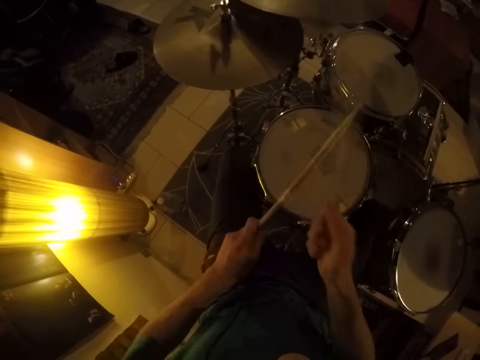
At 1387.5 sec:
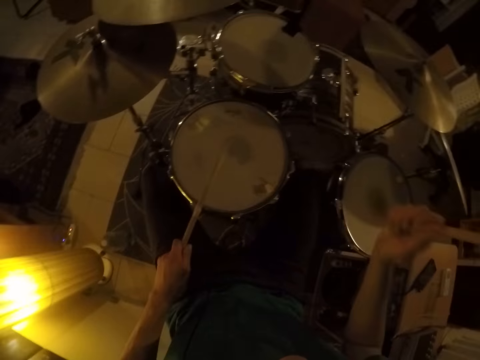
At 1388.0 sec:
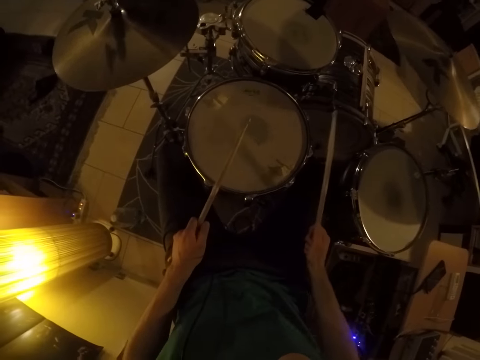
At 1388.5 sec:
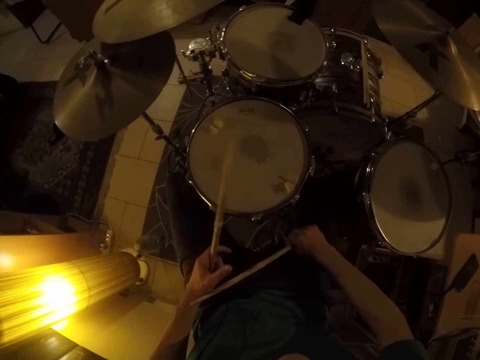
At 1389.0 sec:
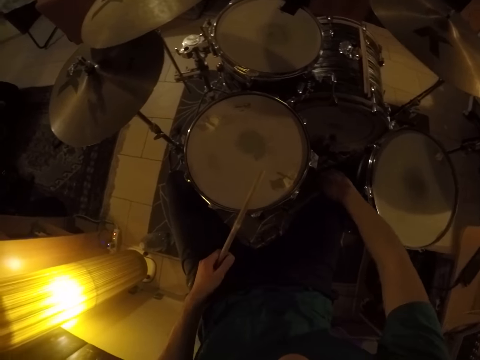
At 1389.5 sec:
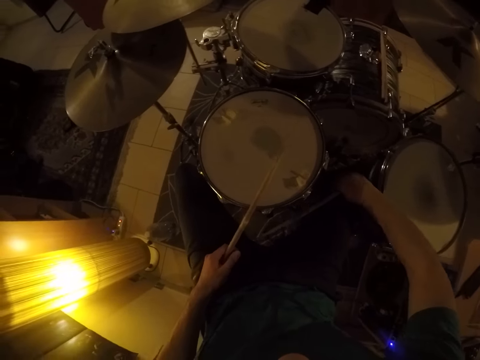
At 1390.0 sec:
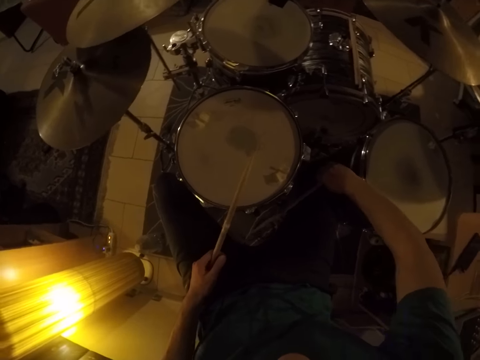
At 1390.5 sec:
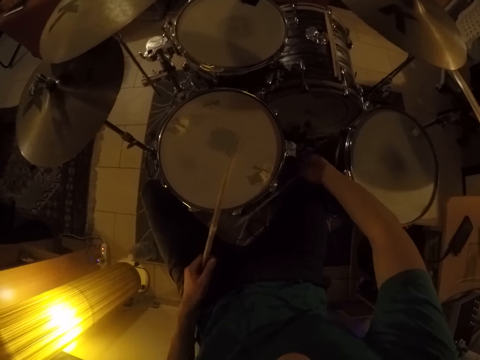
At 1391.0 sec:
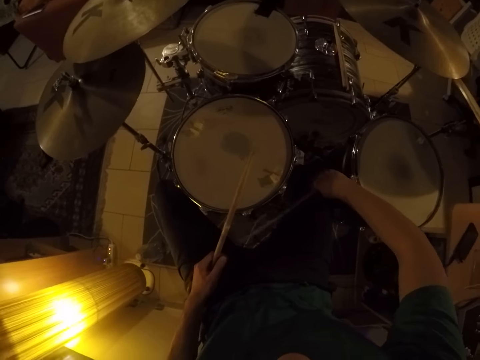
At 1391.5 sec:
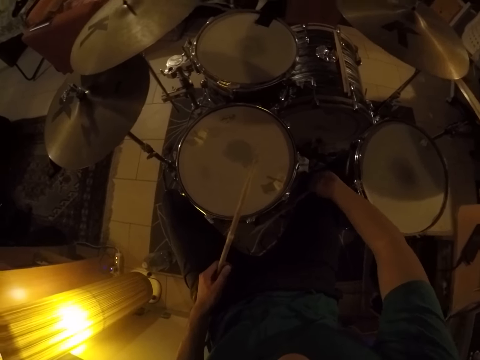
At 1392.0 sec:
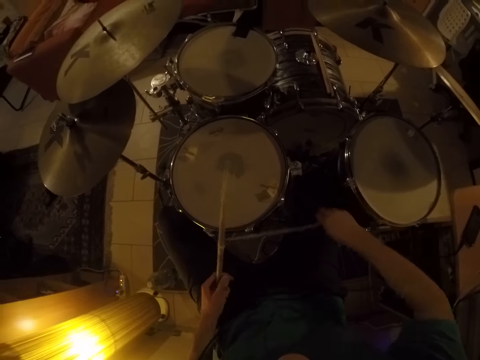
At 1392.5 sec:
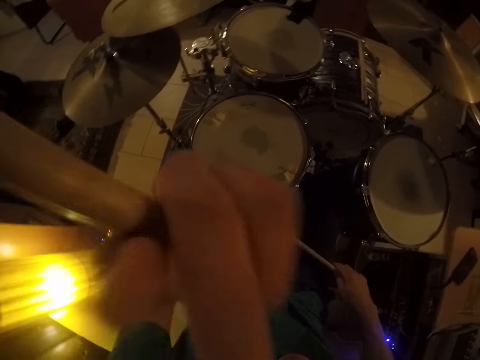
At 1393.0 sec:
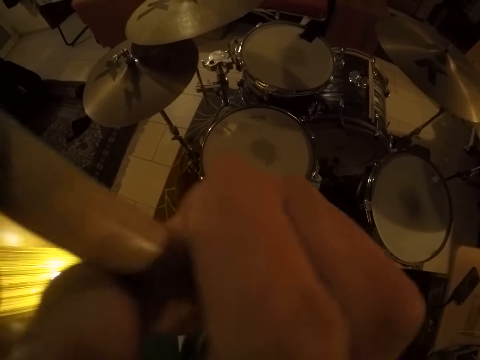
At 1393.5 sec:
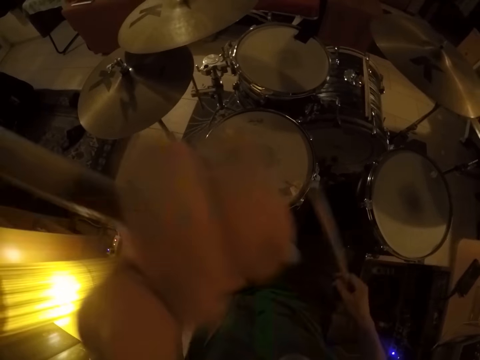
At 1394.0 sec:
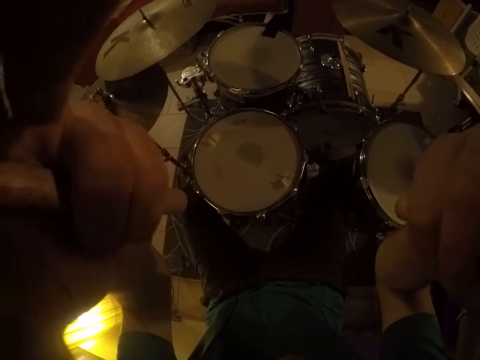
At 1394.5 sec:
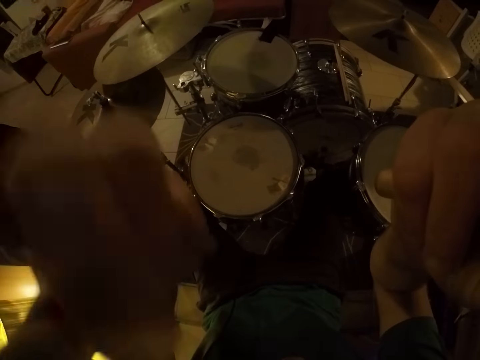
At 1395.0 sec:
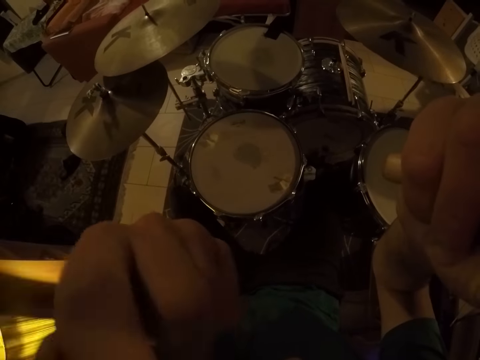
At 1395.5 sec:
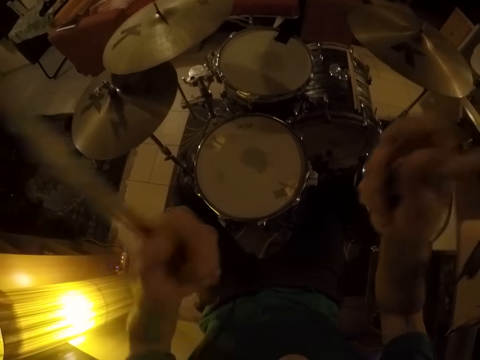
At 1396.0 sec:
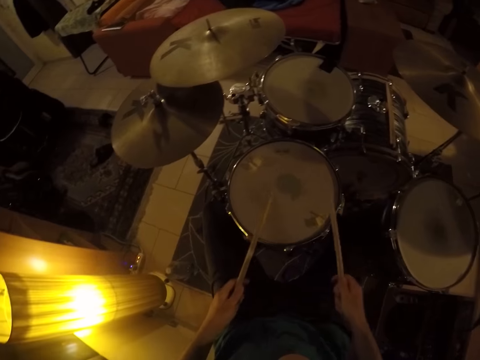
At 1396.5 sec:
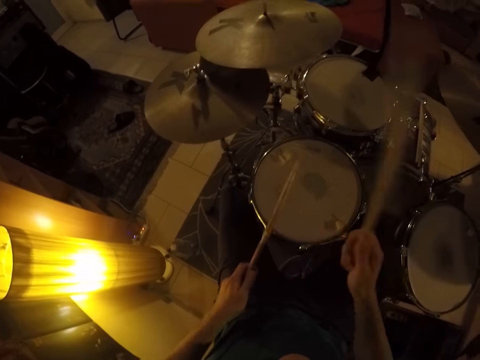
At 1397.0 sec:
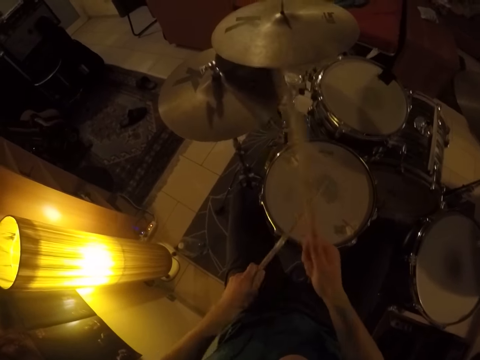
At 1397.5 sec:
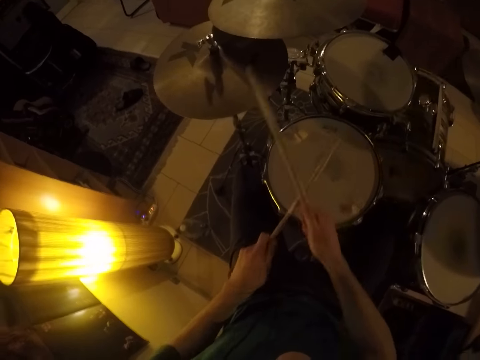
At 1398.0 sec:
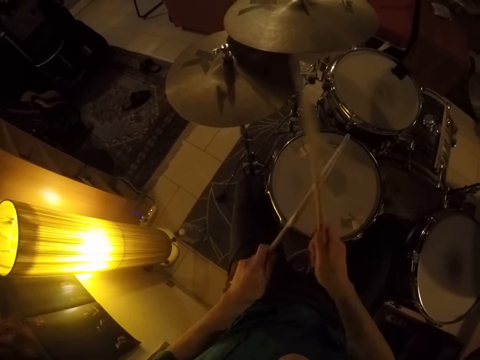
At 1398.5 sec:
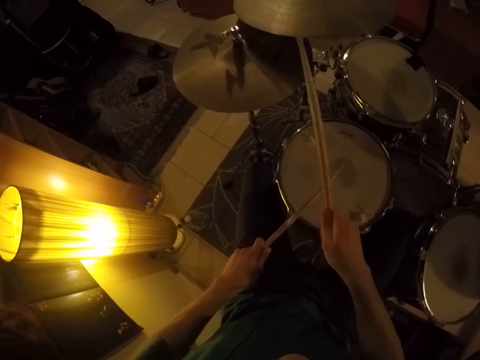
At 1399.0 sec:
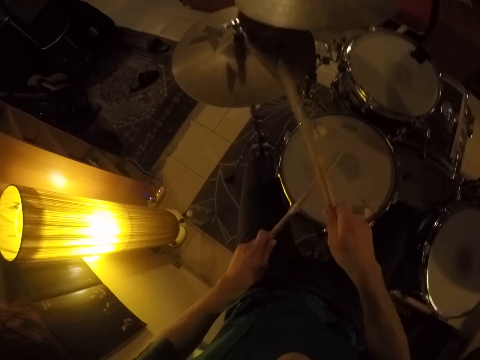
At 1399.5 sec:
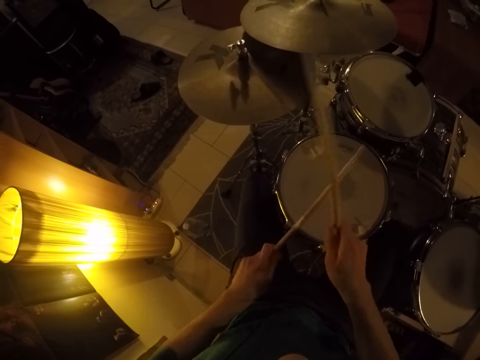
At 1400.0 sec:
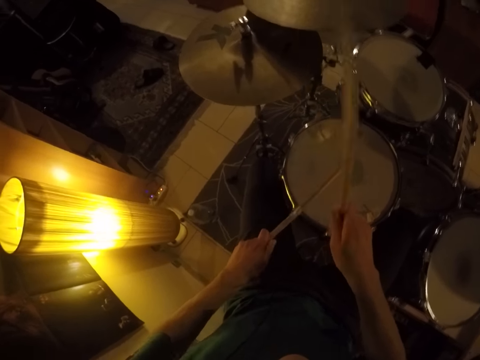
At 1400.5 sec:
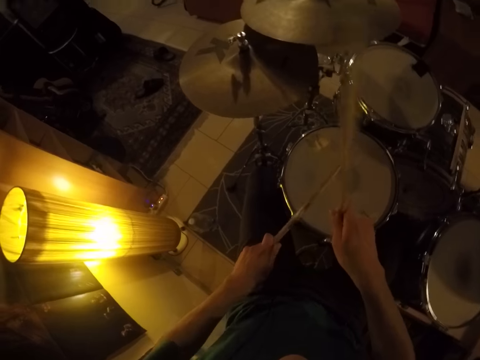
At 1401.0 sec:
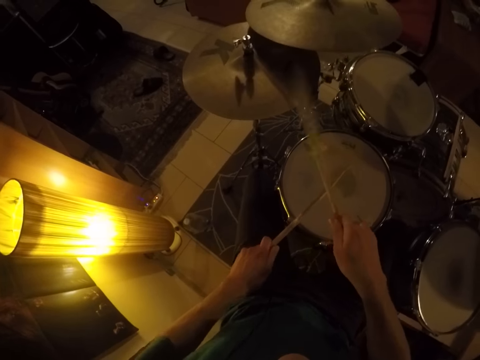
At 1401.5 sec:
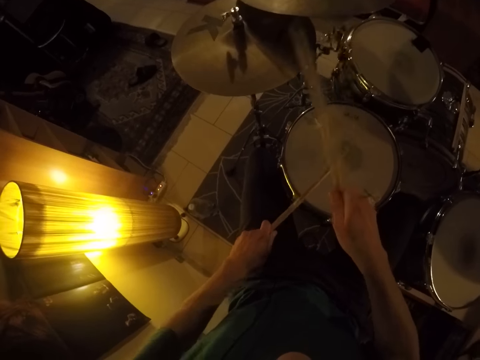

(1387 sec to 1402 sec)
The camera wearer turns the drumstick. He adjusts the drum set with his right hand. He rubs his face with his left hand. He adjusts his camera with both hands. He touches his face. He hits the drums, hits the crash cymbals and plays the drum set with the drumsticks in both hands.

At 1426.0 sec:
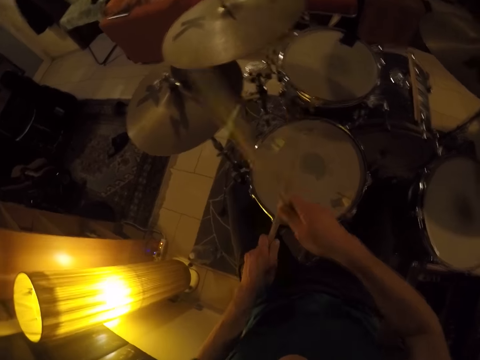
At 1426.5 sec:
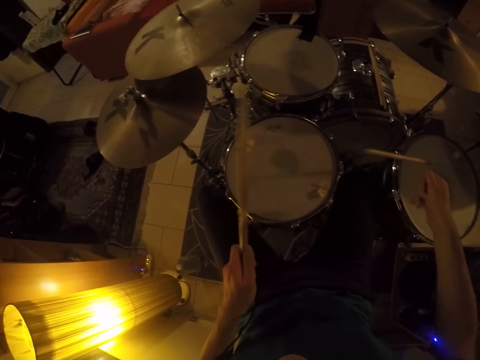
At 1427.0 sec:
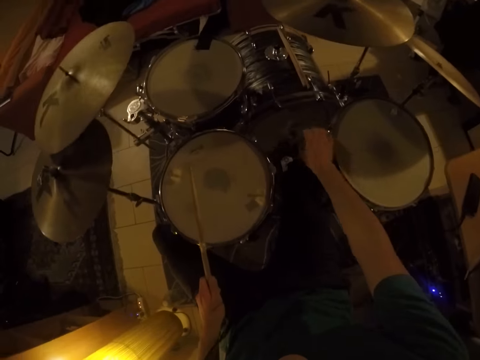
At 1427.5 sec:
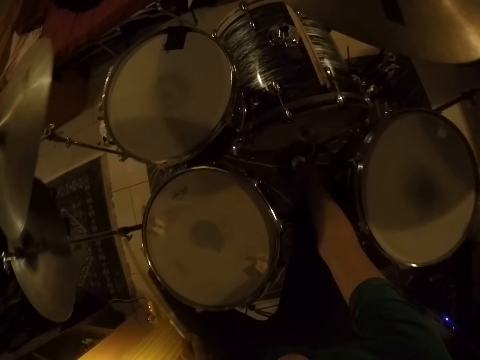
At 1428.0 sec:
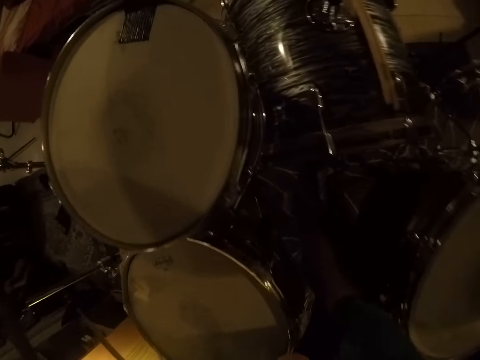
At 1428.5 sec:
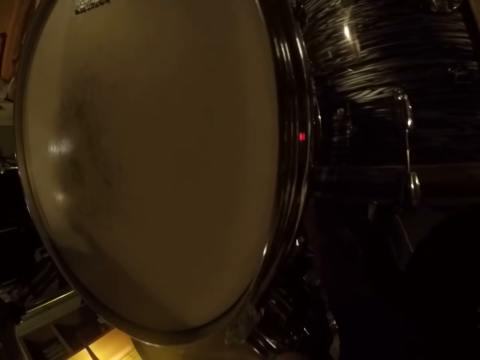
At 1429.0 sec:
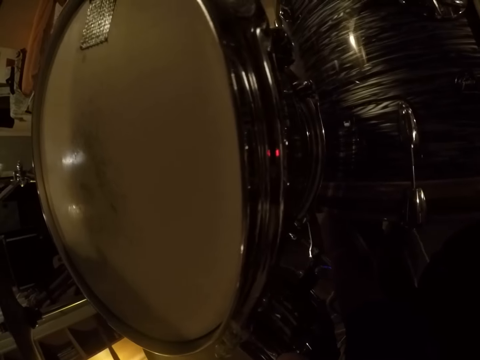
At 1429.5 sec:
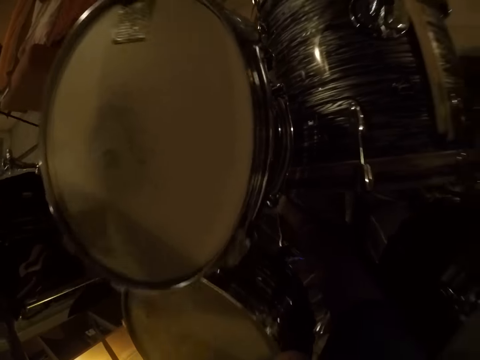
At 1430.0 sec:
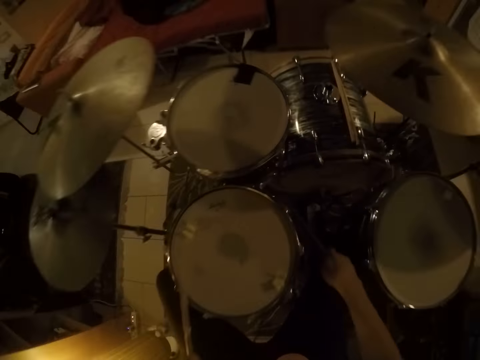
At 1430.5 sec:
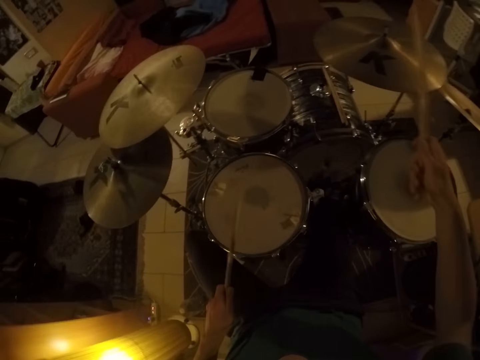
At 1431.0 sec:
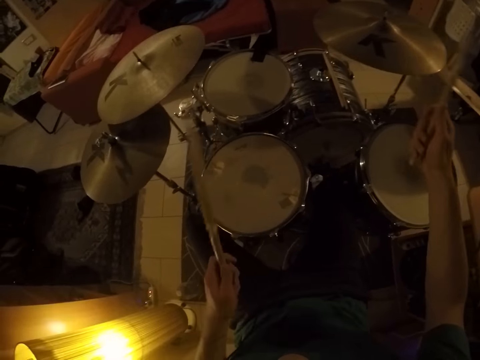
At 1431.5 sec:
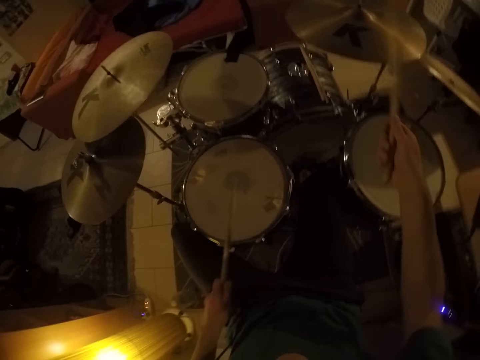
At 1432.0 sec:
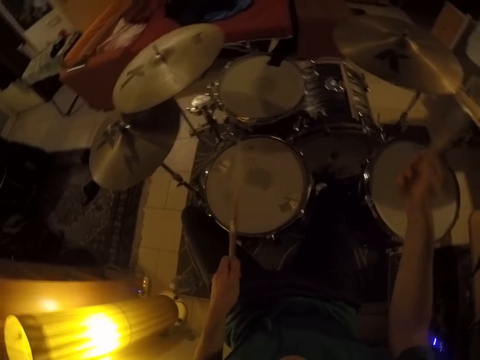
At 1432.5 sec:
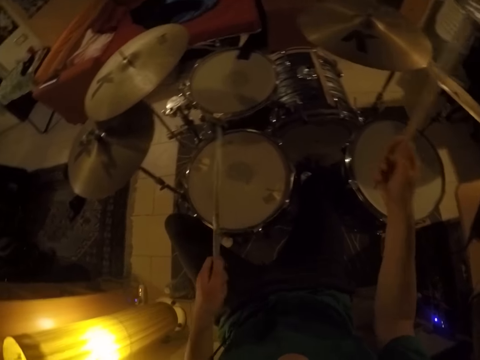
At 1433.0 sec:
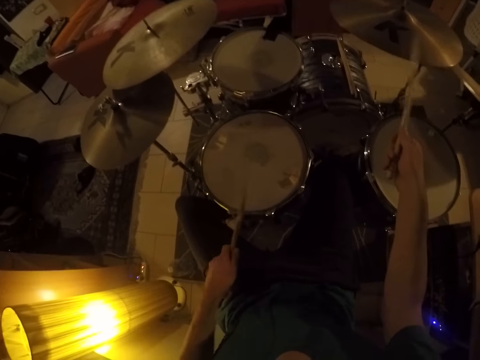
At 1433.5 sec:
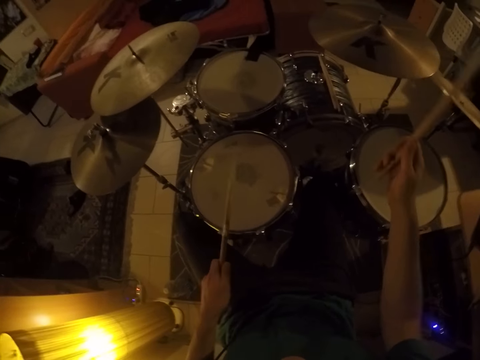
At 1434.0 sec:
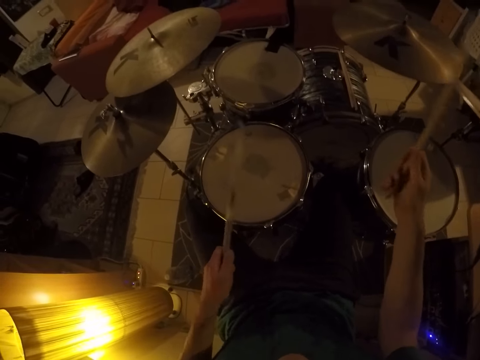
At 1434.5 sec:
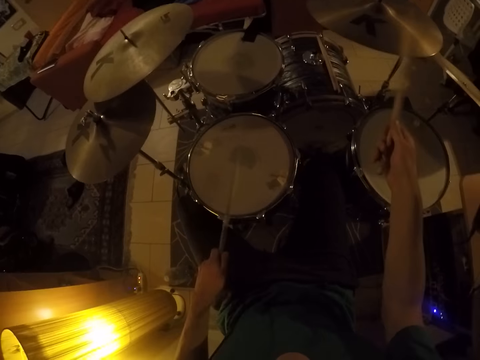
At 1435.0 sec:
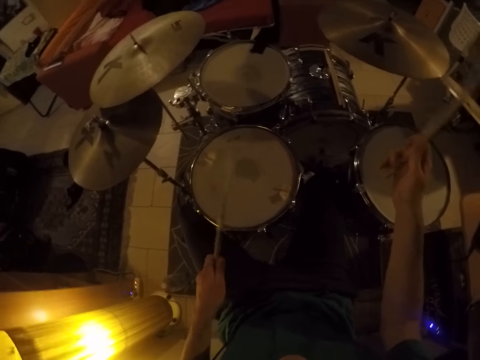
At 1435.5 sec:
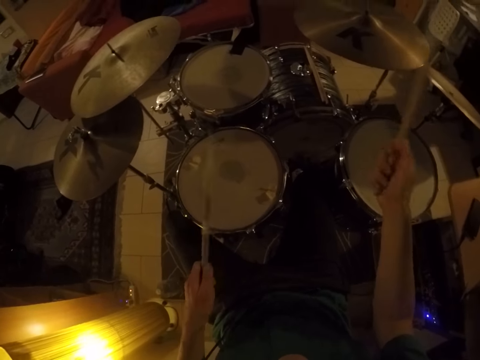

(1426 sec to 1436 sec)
The camera wearer picks the drum stick from the floor with his right hand. He plays the drum set with the drum sticks in both hands. He hits the crash cymbals and hits the drums.
